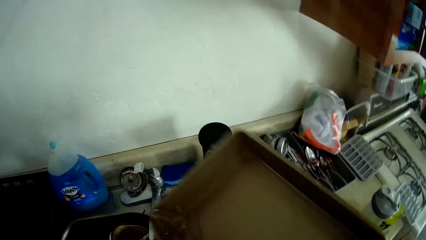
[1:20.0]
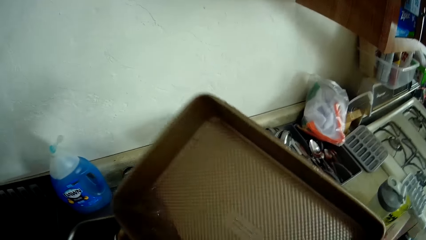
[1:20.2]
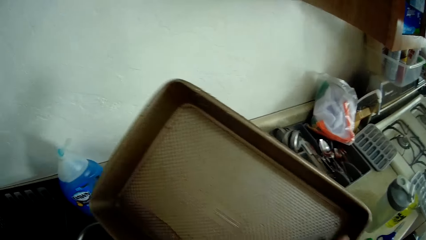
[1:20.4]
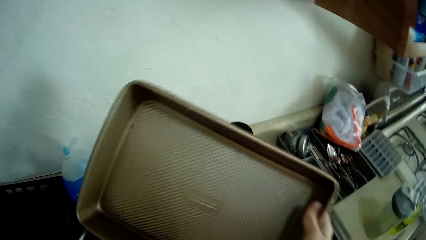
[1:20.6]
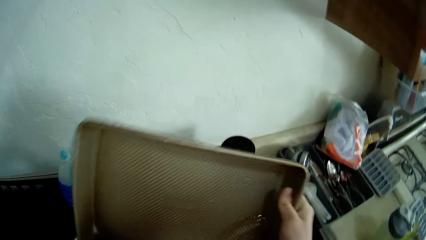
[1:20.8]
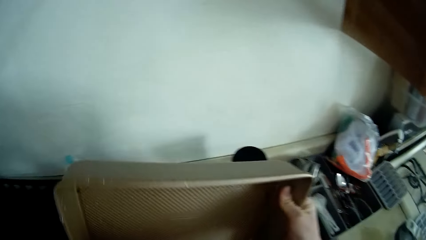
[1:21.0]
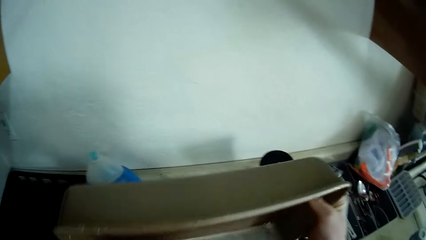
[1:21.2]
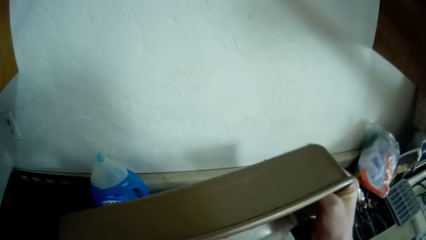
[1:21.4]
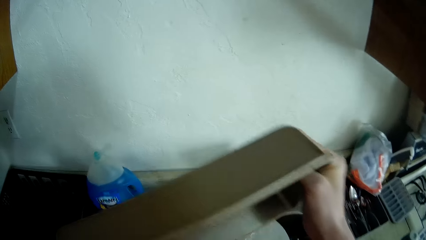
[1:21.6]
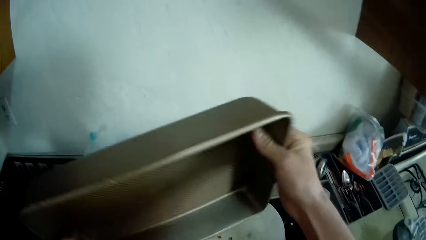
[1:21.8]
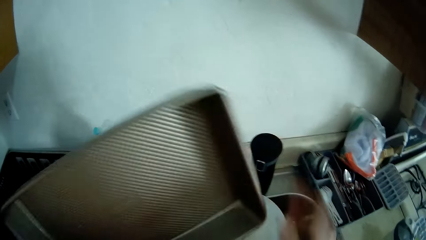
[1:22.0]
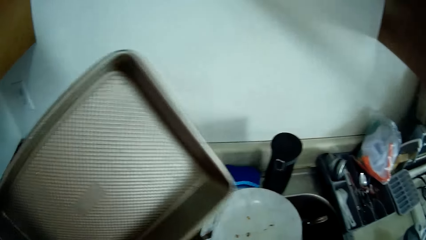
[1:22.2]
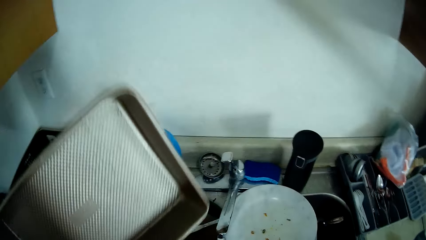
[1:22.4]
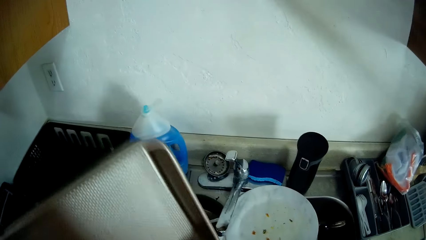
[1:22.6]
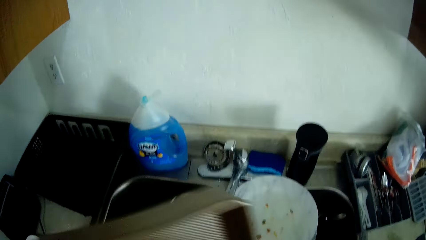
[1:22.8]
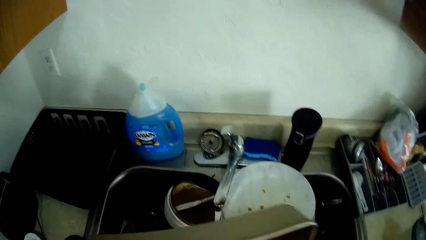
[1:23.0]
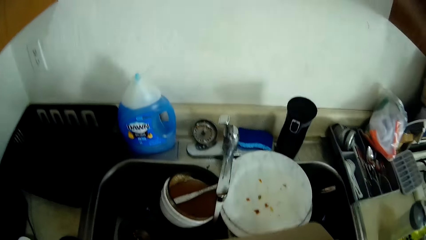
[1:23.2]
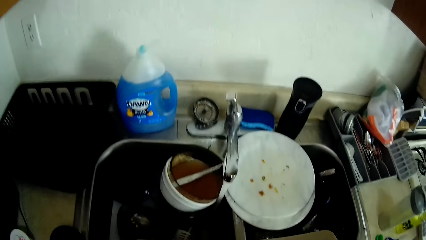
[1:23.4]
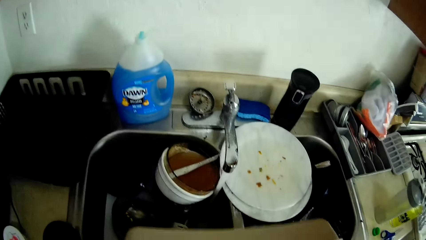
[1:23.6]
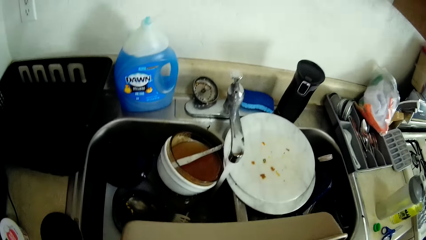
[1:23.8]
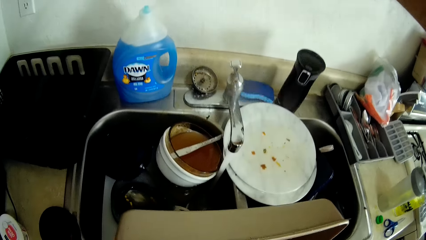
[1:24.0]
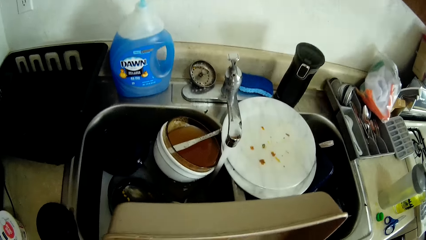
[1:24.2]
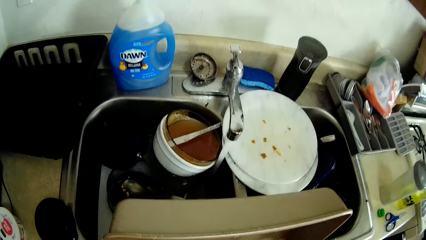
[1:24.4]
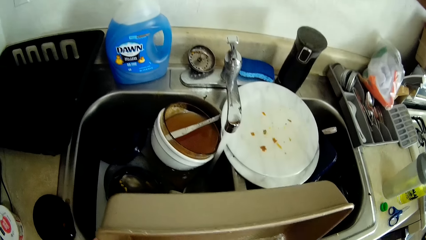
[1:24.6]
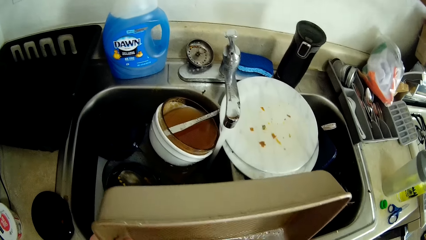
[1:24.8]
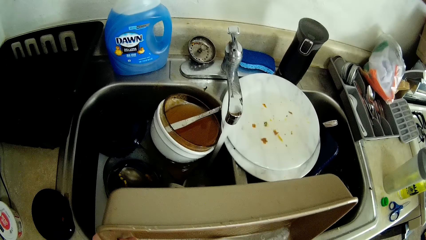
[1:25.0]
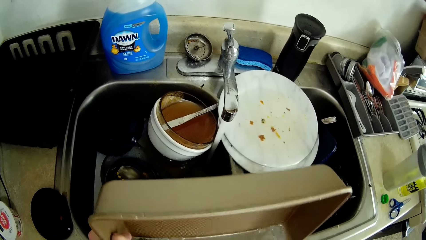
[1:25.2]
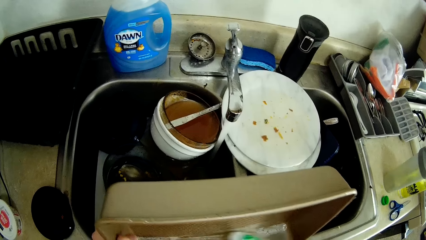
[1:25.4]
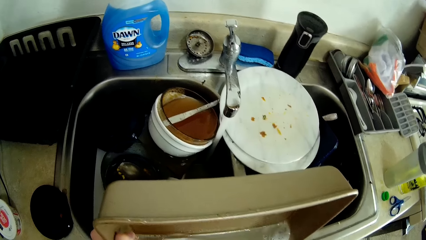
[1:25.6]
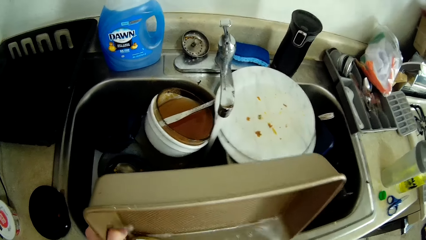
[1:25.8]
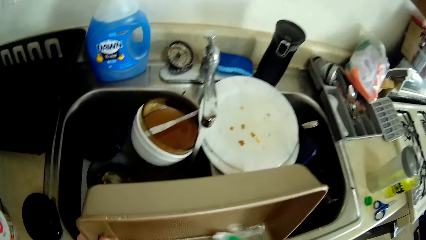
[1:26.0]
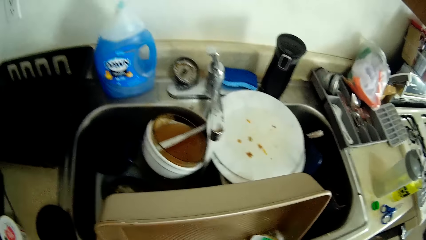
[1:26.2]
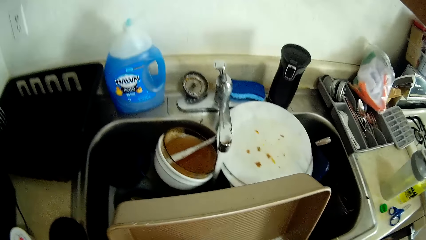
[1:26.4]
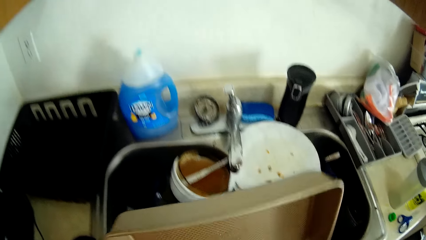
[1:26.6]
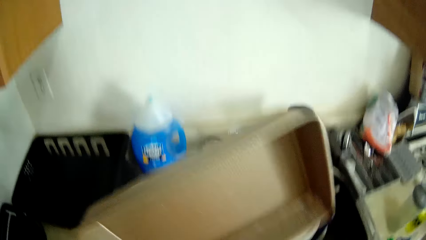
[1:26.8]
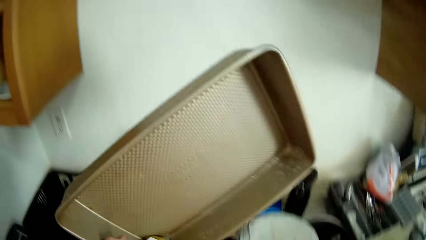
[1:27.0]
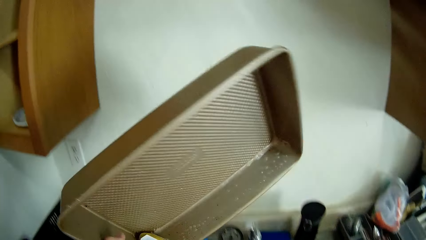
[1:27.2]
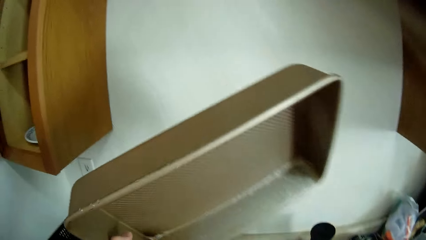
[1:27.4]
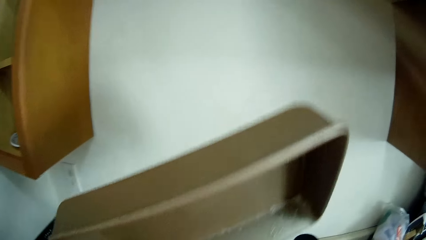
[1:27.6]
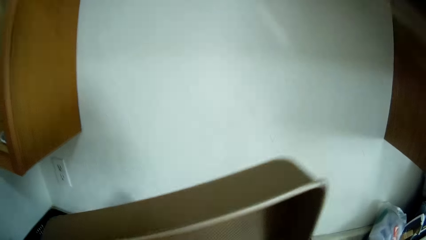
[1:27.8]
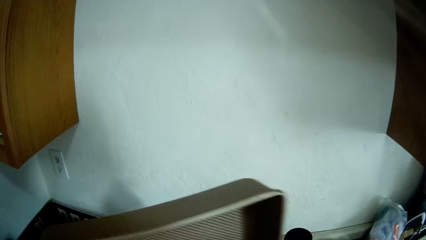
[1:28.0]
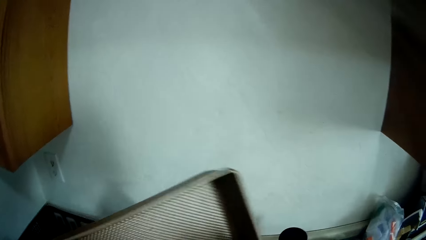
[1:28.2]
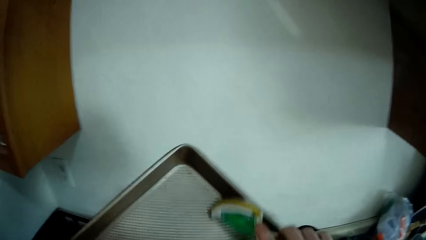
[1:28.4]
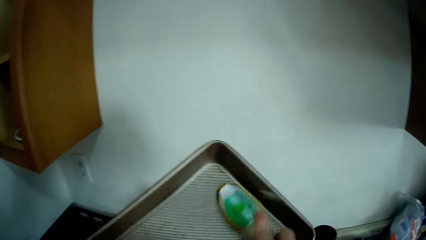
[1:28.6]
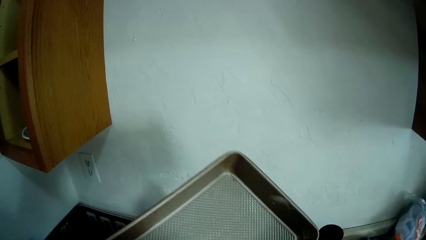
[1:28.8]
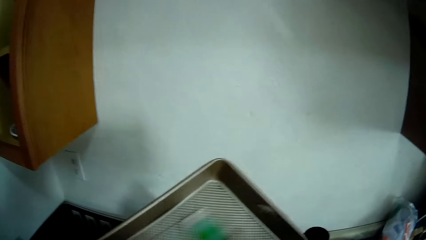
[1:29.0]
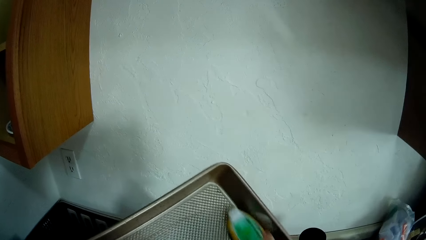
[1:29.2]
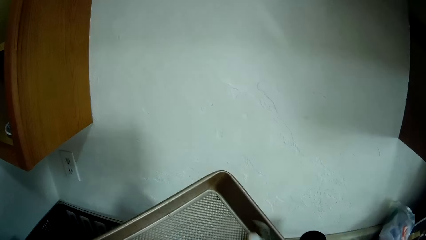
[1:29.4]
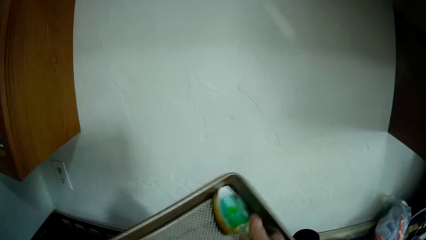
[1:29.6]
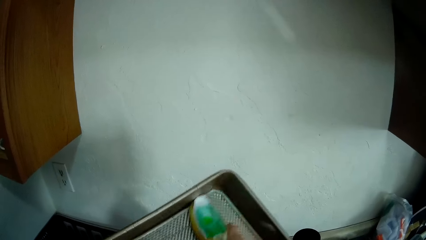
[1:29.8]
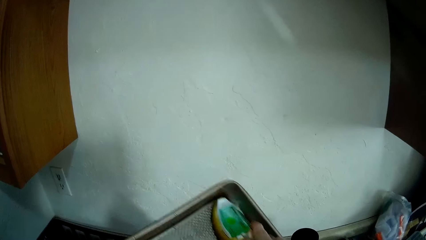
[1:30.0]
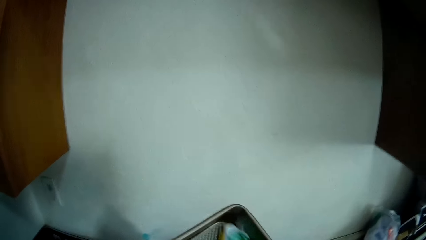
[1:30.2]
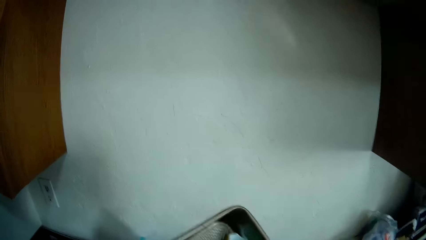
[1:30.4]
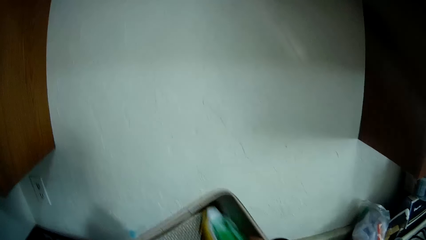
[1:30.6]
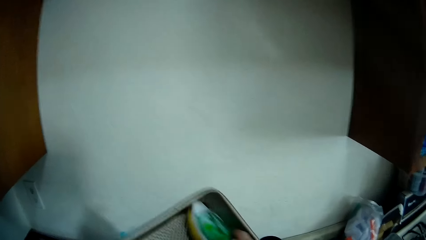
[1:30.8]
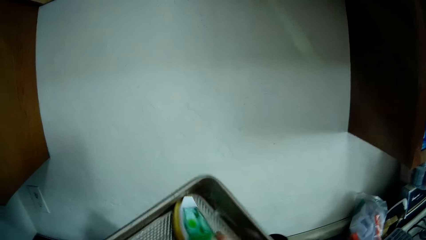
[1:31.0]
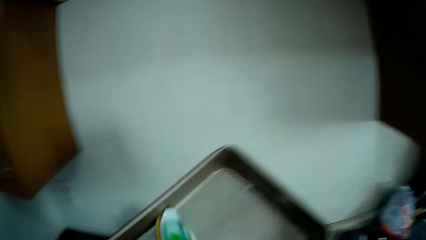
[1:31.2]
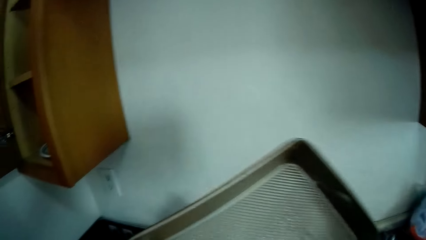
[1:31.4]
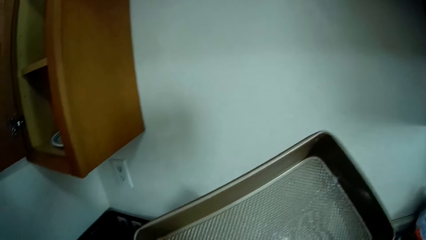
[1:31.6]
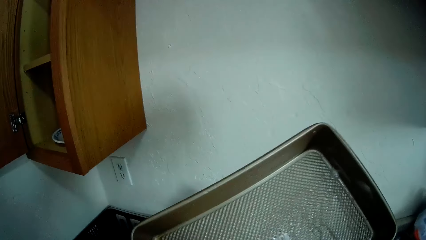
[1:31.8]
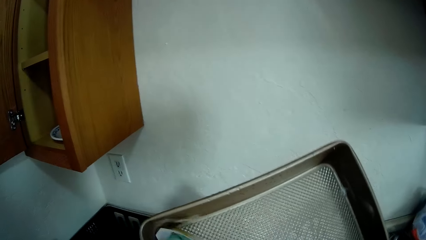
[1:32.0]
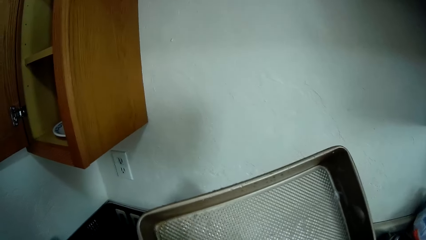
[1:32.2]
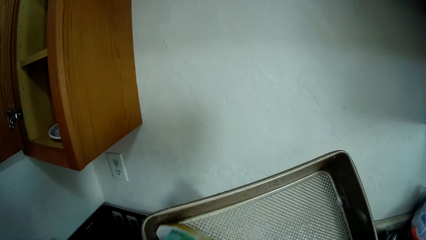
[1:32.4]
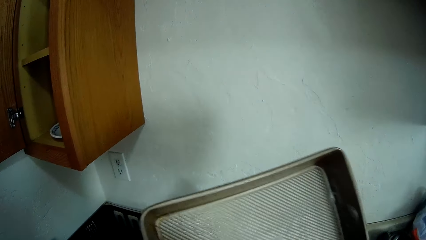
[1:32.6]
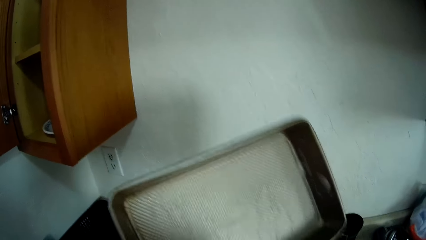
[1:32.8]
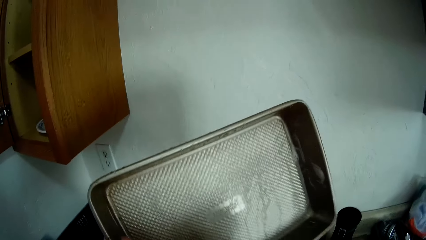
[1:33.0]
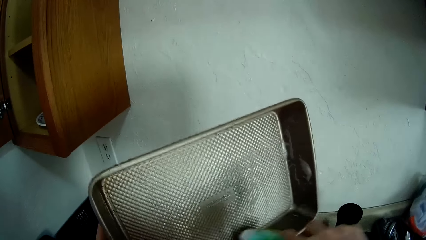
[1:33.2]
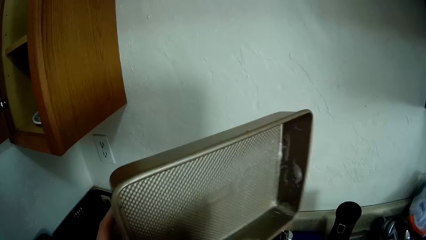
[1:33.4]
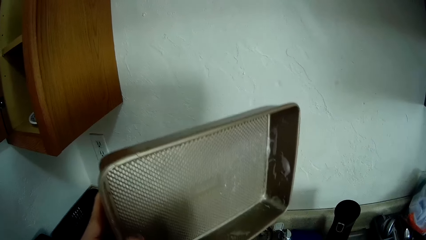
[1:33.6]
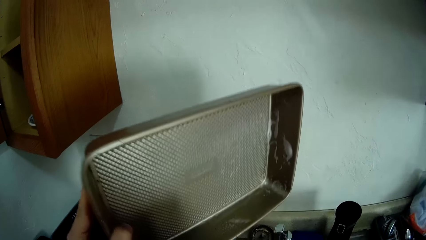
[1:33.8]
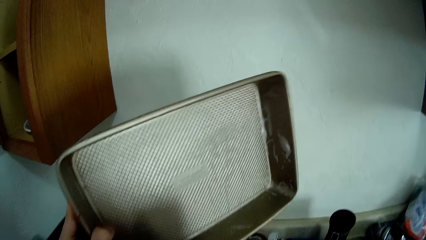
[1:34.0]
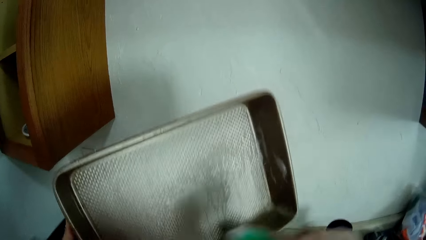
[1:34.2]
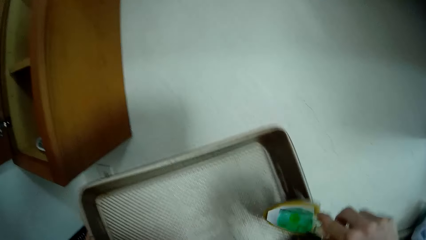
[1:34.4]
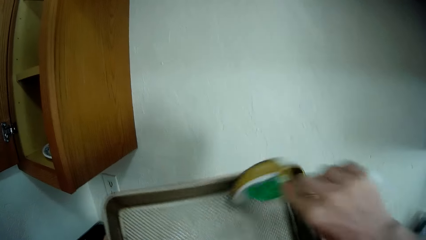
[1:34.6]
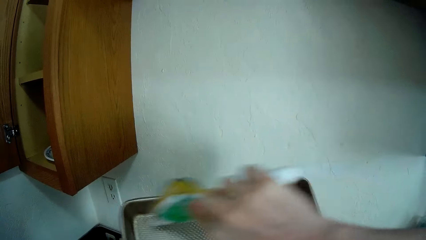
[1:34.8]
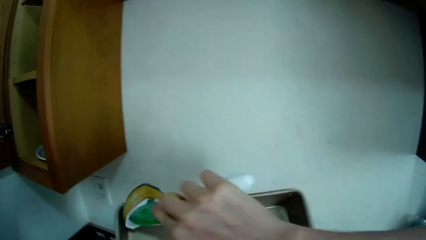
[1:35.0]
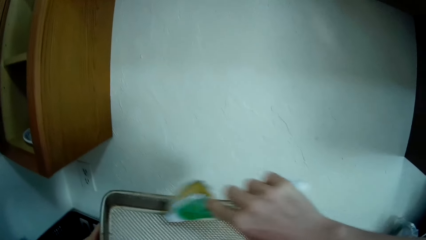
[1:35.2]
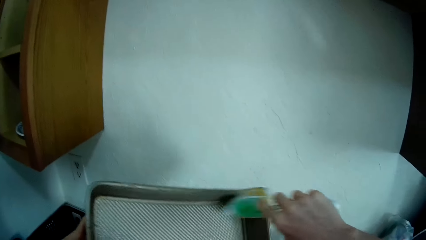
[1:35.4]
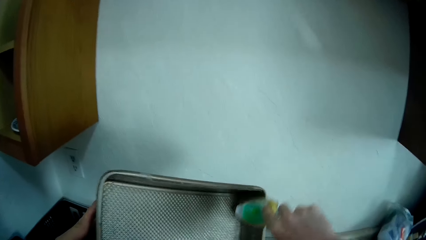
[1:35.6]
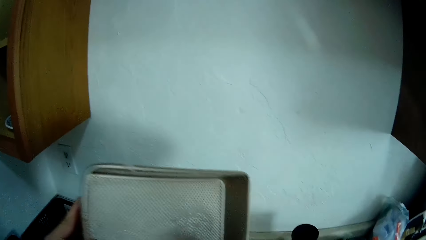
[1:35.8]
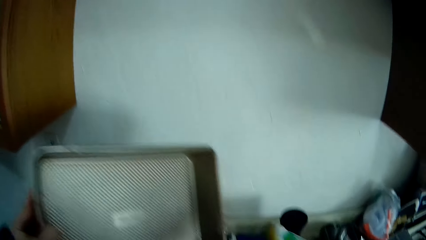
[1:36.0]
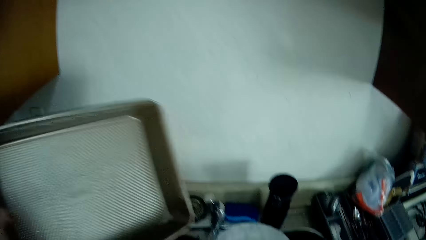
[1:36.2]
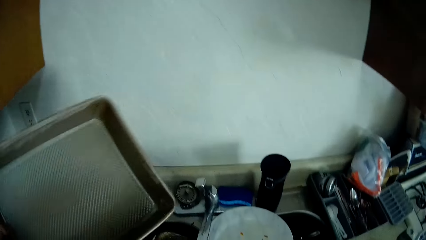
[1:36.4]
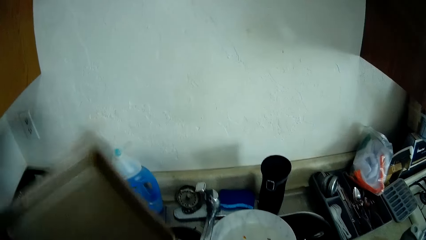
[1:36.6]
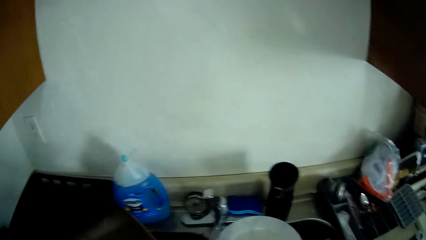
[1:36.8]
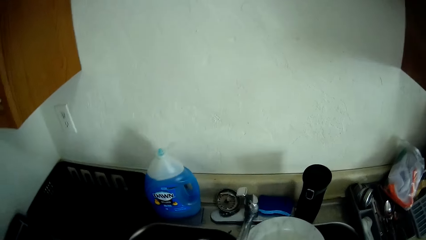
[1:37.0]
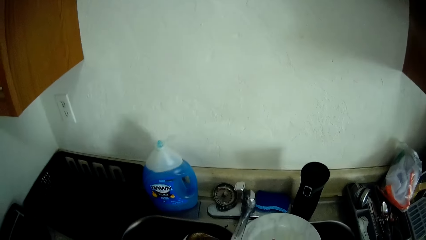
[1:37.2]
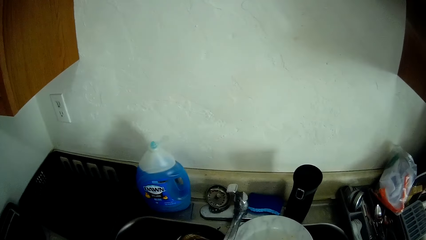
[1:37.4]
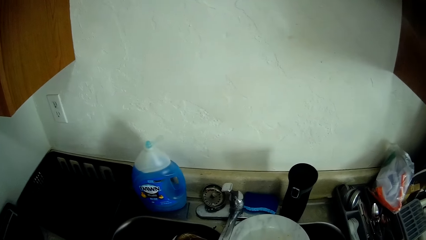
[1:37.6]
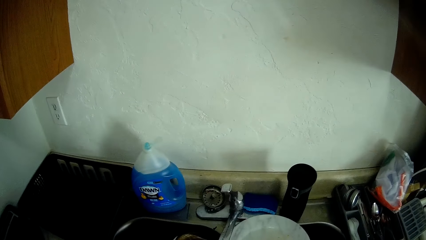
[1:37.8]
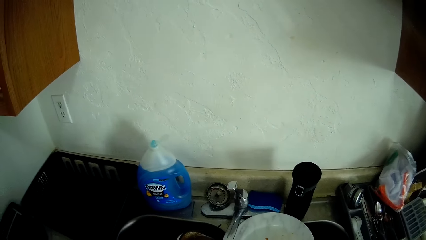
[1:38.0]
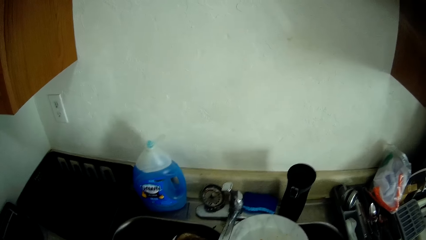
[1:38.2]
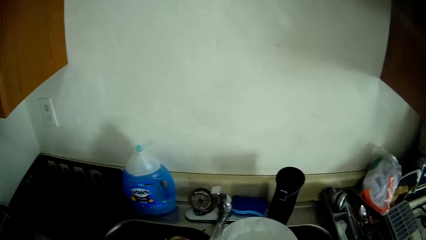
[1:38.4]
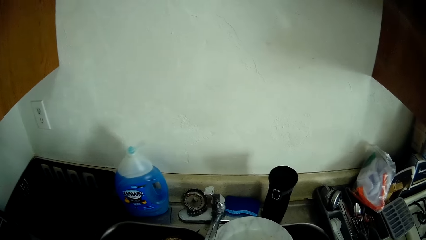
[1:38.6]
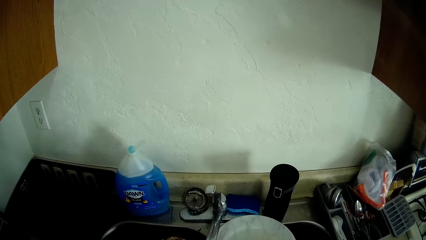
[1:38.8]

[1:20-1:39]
The camera wearer pours water out of the tray. They hold the rack. They wash the tray with the sponge. They hold the sponge.
